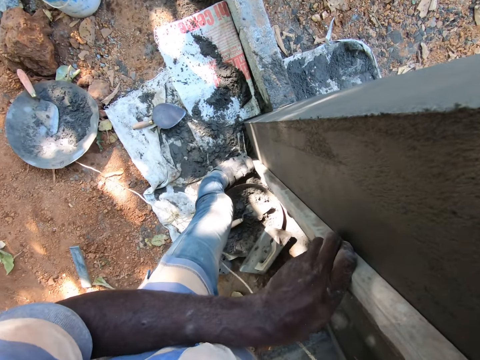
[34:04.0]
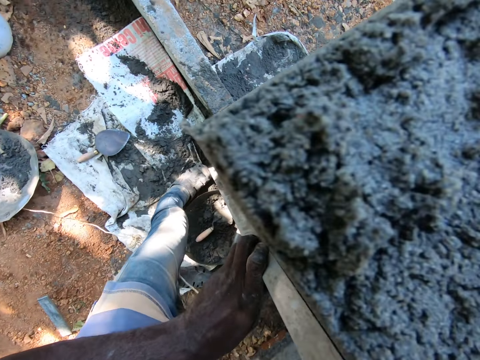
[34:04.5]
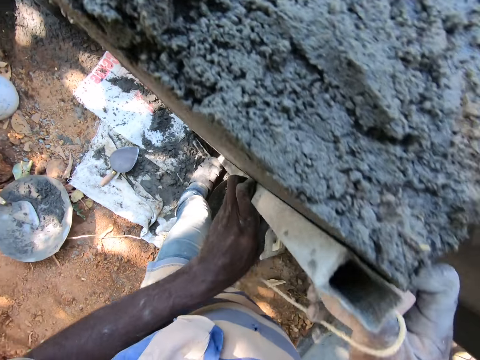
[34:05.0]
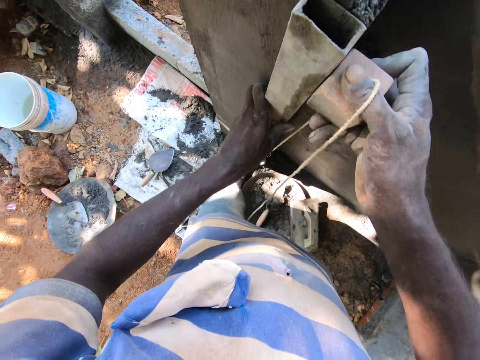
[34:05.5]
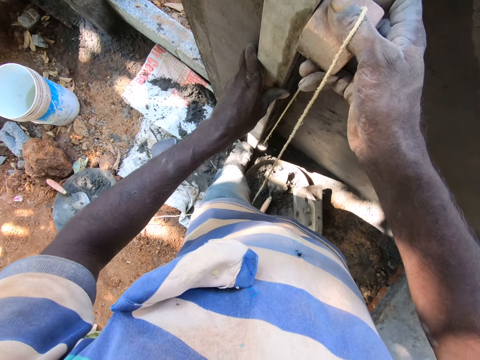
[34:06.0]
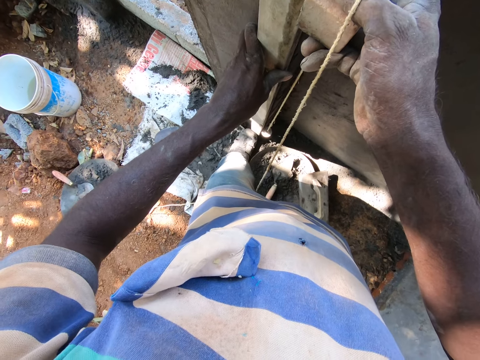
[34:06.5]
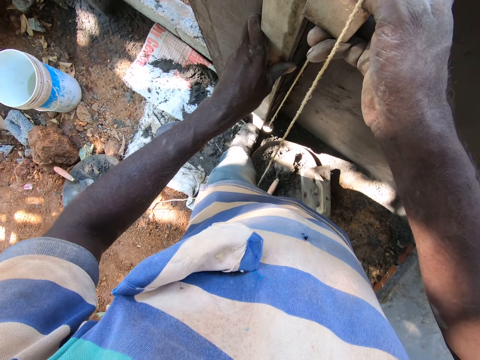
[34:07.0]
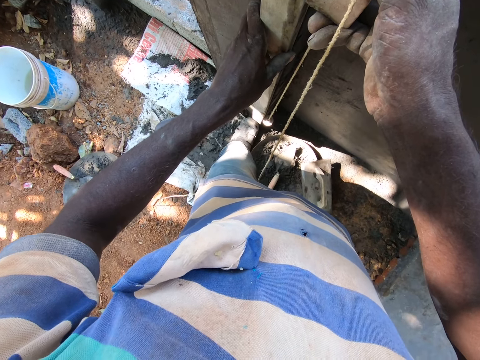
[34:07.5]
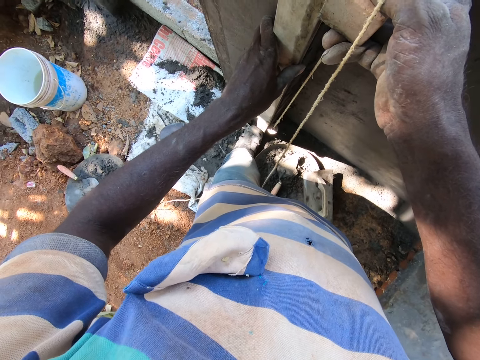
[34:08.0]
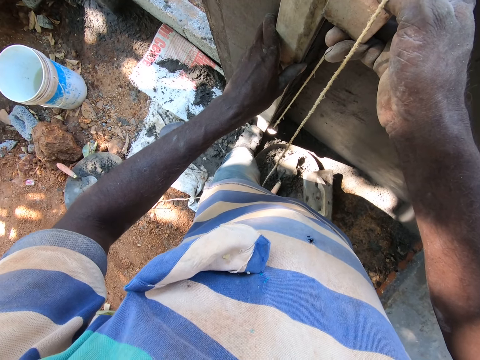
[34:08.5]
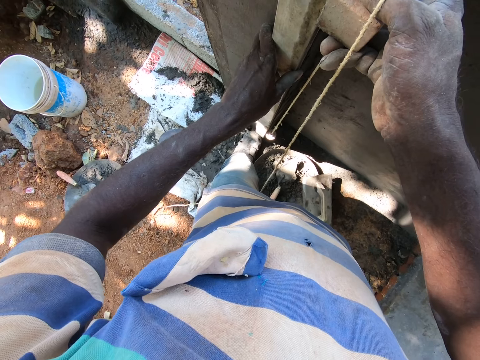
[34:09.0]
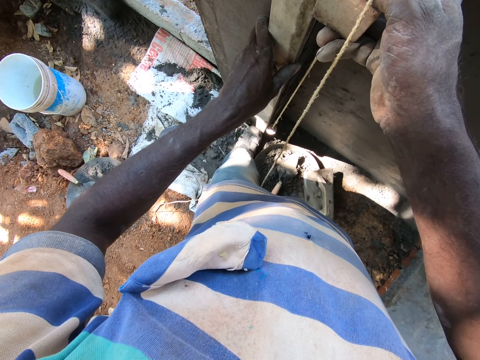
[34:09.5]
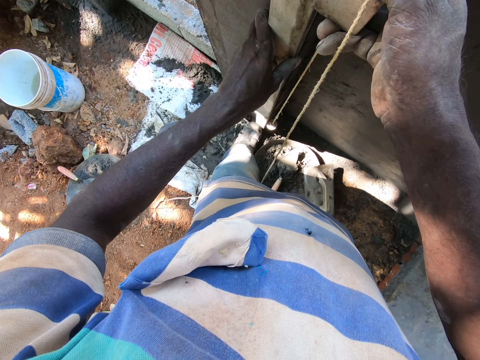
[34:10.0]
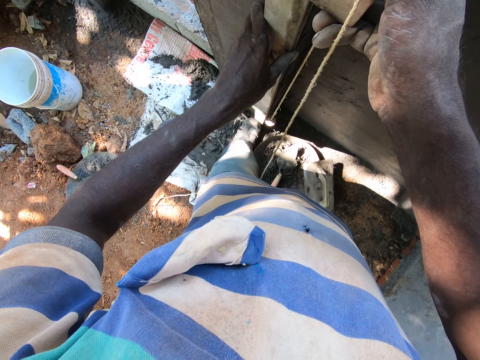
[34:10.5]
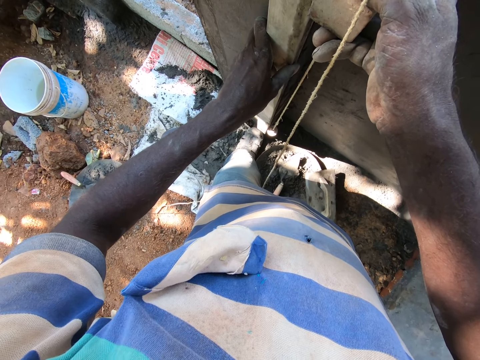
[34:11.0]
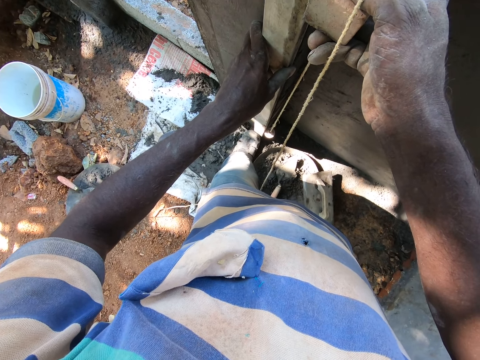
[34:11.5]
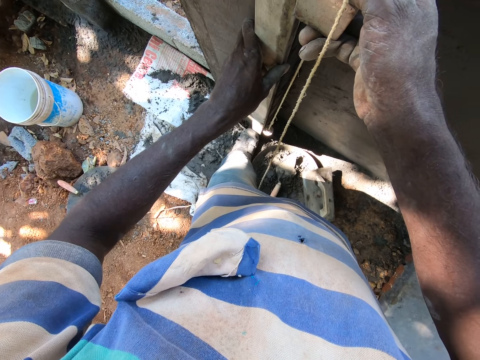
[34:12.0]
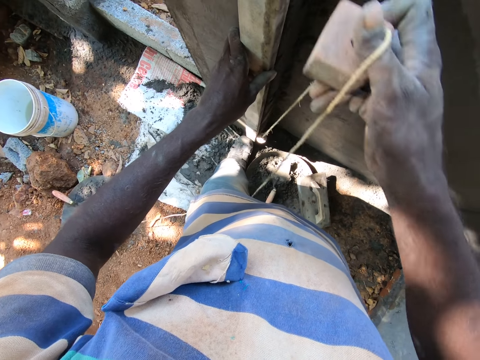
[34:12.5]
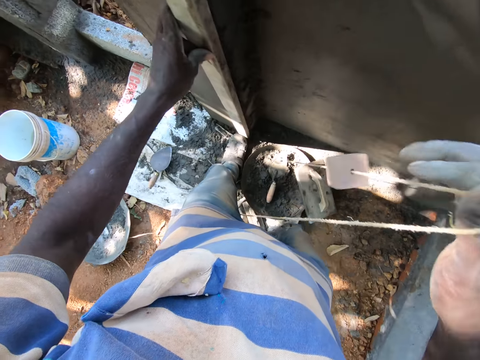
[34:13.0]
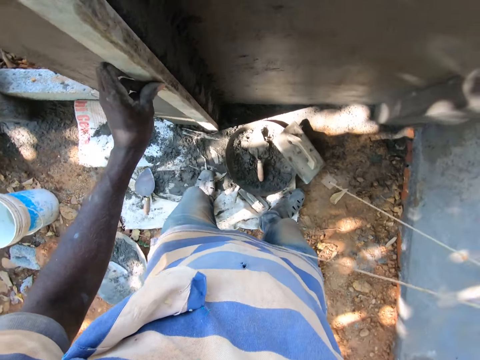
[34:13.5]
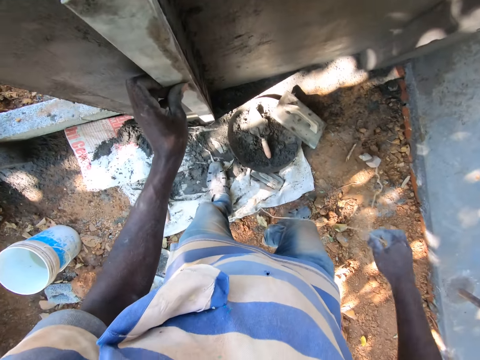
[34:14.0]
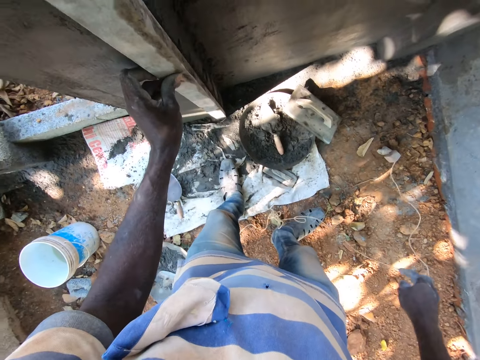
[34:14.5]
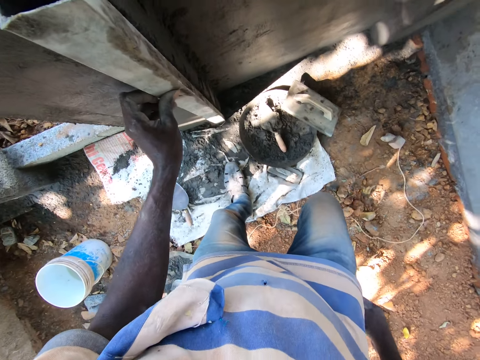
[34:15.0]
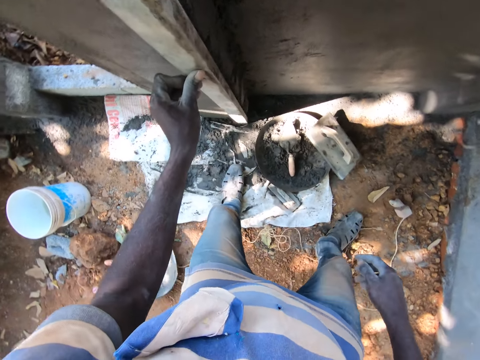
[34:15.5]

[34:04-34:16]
The camera wearer drops the plumb bob on the ground with his right hand.

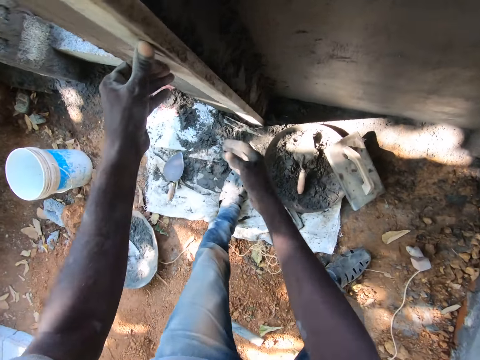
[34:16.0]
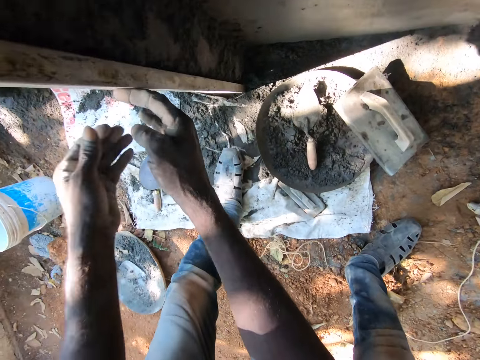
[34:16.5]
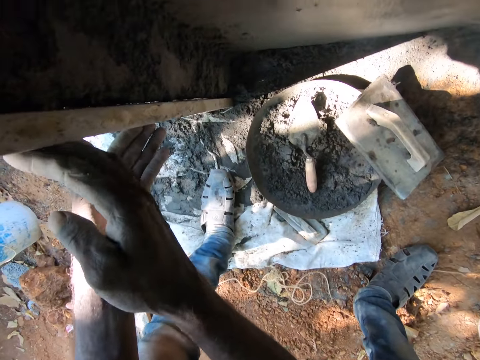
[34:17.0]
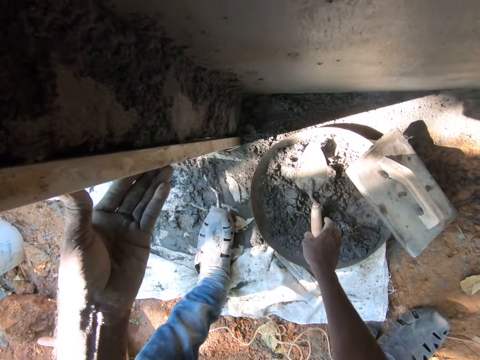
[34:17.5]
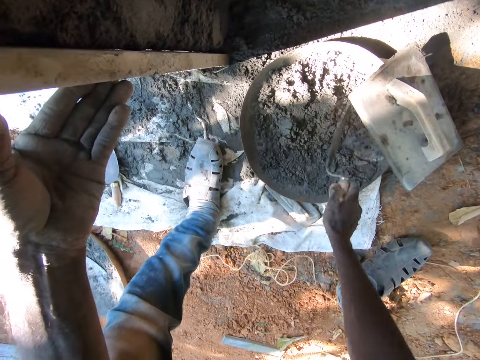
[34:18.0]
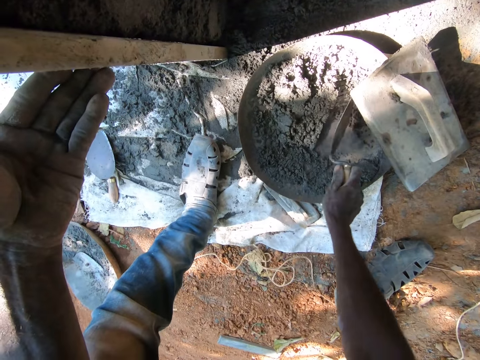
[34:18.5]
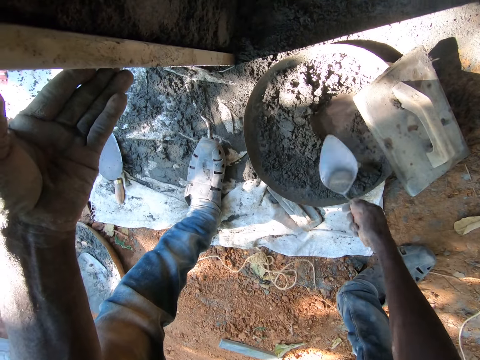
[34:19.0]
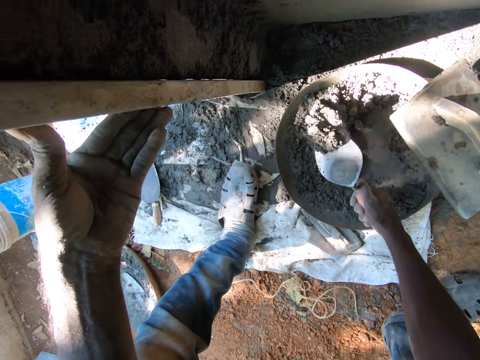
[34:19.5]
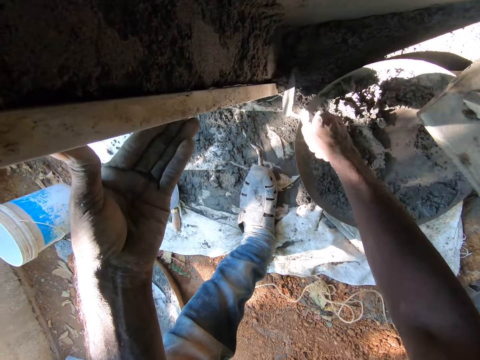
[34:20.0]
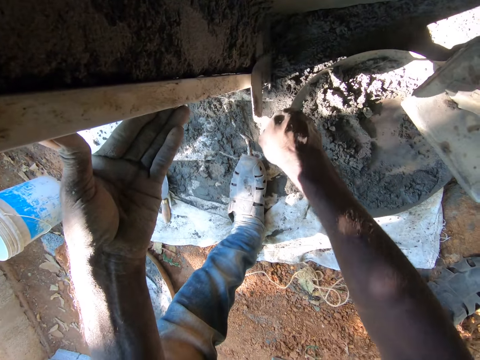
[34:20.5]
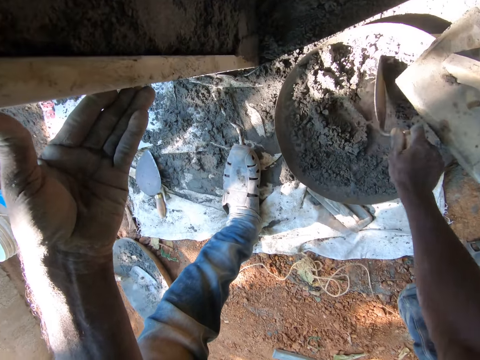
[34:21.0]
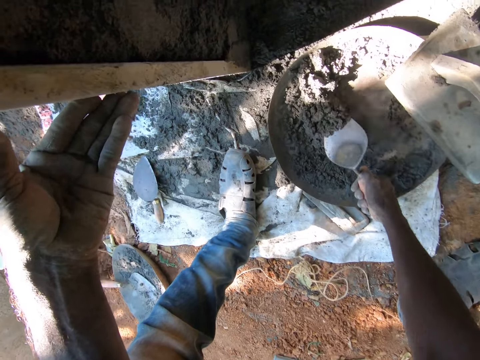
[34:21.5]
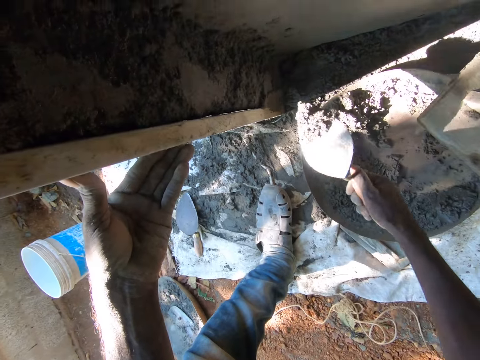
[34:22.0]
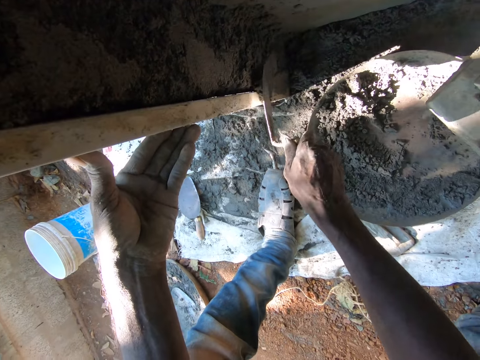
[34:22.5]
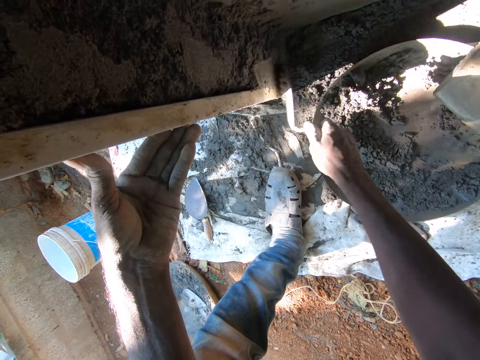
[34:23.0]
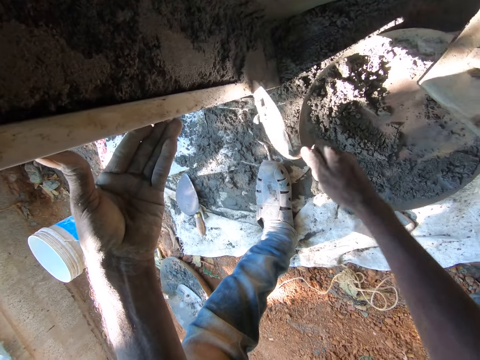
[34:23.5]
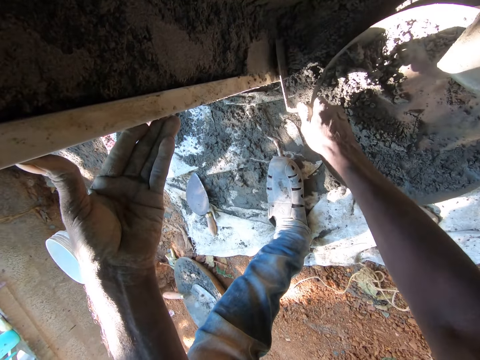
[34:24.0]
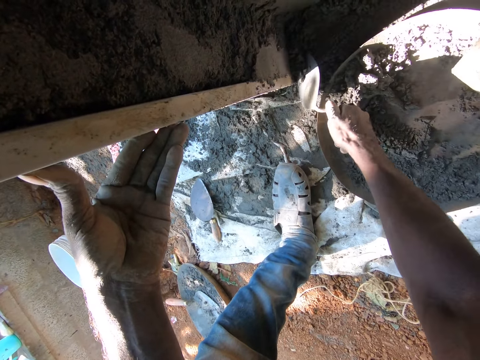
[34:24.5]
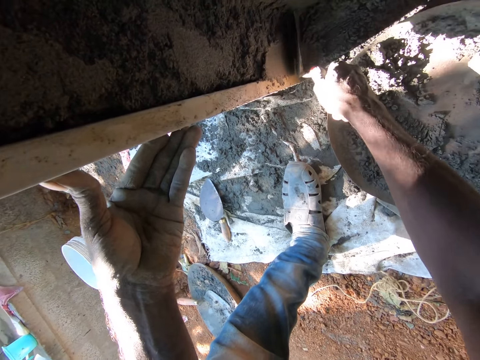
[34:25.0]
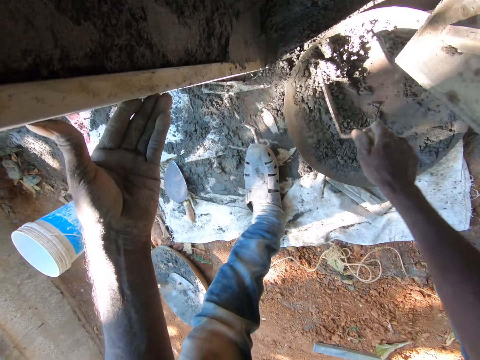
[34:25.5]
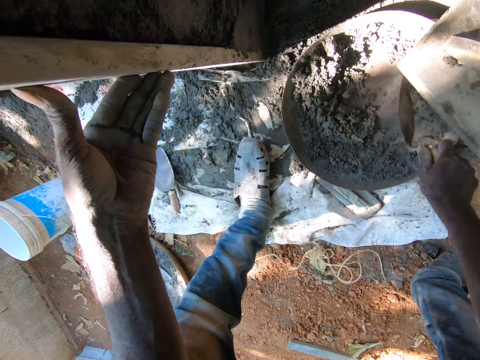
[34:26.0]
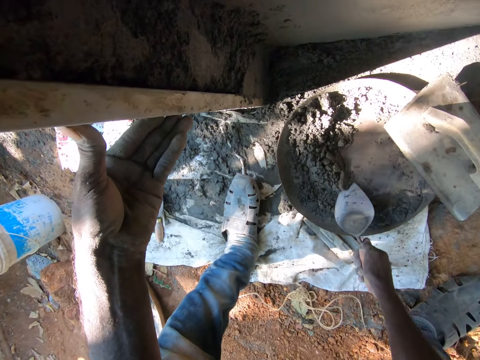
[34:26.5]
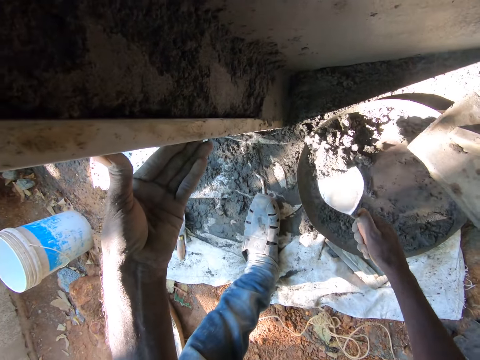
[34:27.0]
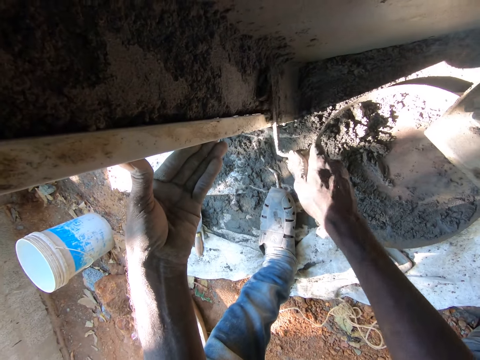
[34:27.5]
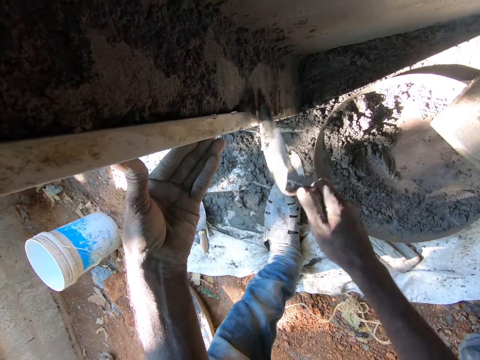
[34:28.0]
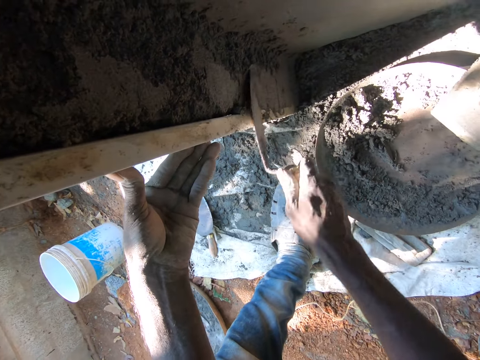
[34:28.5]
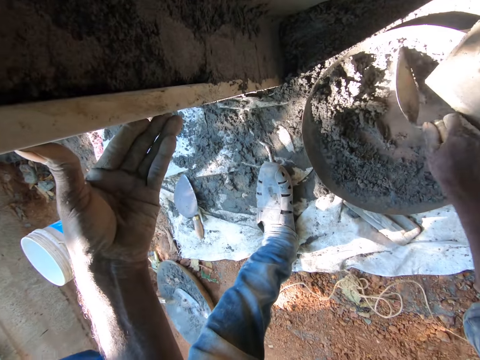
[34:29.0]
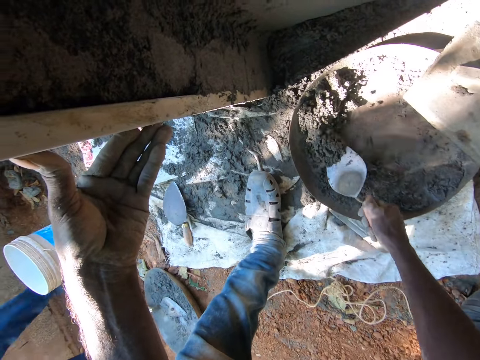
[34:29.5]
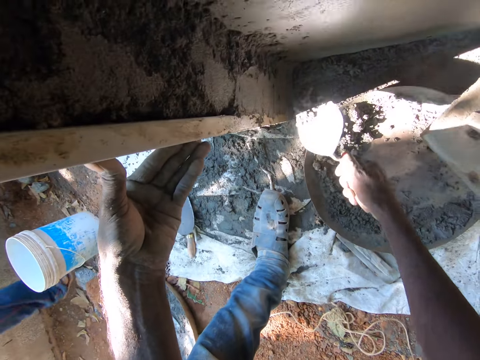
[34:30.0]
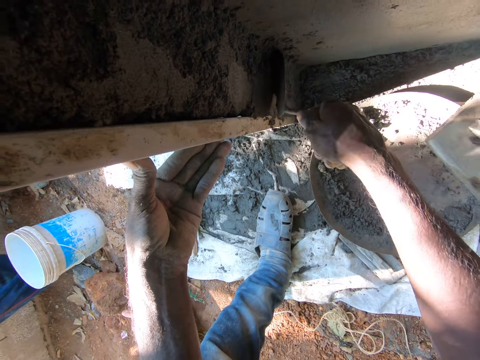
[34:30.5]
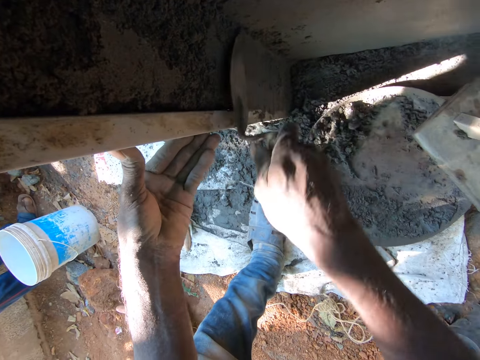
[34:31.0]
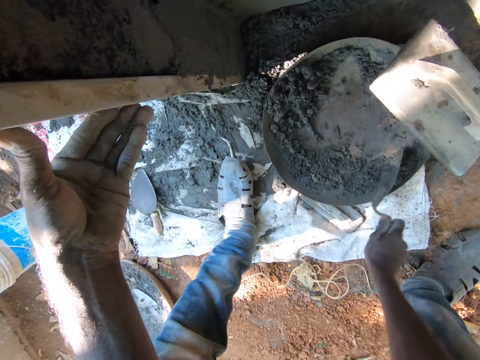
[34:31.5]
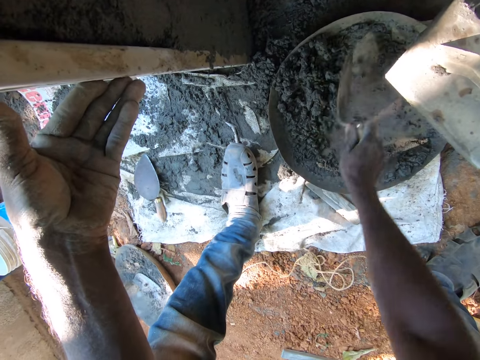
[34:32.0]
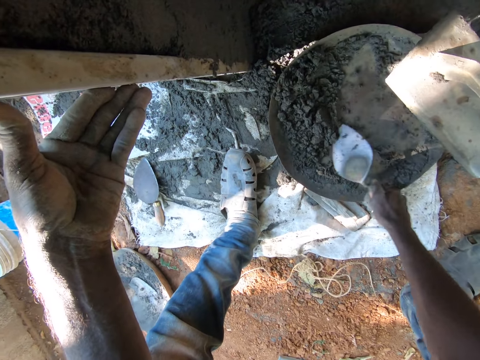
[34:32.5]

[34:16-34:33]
The camera wearer picks the brick trowel from the head pan on the sack with his right hand. He mixes the concrete in the head pan with the brick trowel in his right hand. He scoops concrete from the head pan with the brick trowel in his right hand. He smoothens the concrete on the wall with the brick trowel in his right hand. He mixes the concrete in the head pan with the brick trowel in his right hand. He scoops concrete from the head pan with the brick trowel in his right hand. He smoothens the concrete on the wall with the brick trowel in his right hand. He mixes the concrete in the head pan with the brick trowel in his right hand. He scoops concrete from the head pan with the brick trowel in his right hand. He smoothens the concrete on the wall with the brick trowel in his right hand. He mixes the concrete in the head pan with the brick trowel in his right hand. He scoops concrete from the head pan with the brick trowel in his right hand. He smoothens the concrete on the wall with the brick trowel in his right hand. He mixes the concrete in the head pan with the brick trowel in his right hand.
